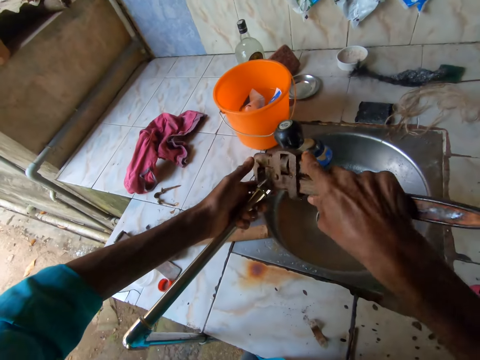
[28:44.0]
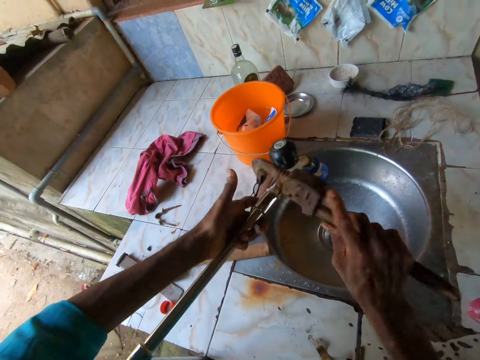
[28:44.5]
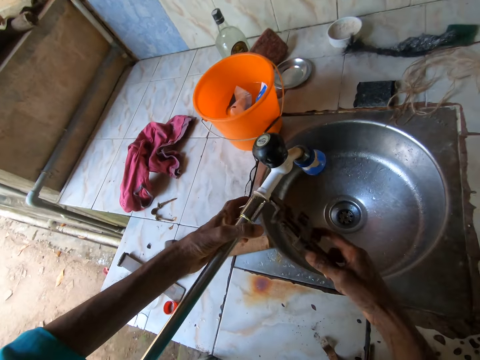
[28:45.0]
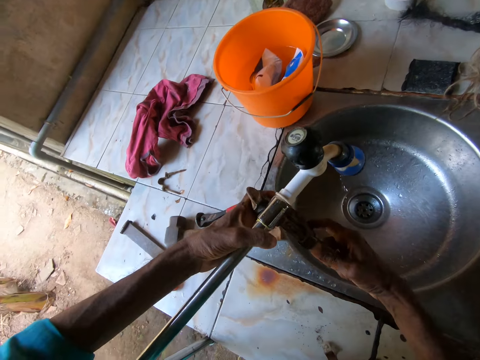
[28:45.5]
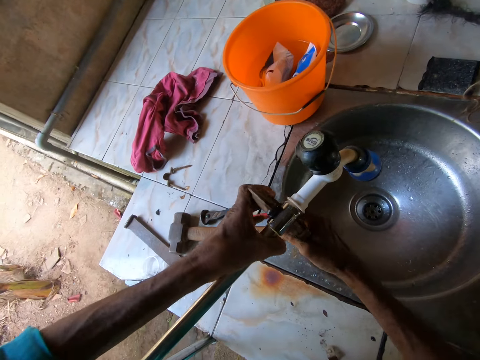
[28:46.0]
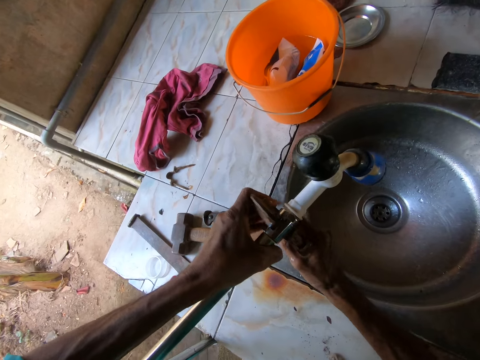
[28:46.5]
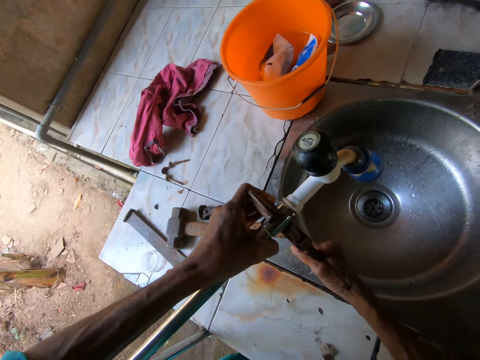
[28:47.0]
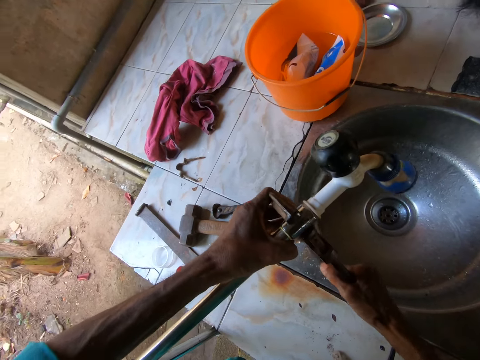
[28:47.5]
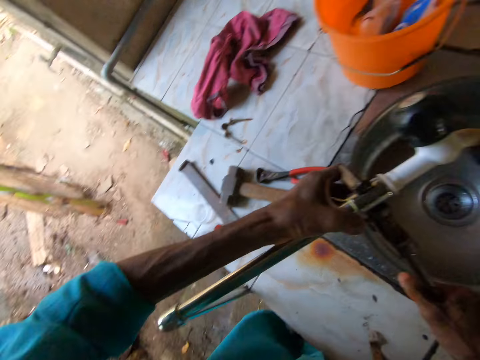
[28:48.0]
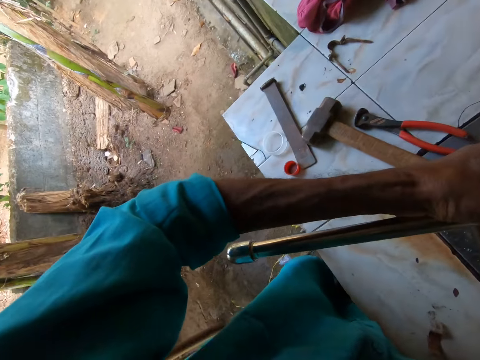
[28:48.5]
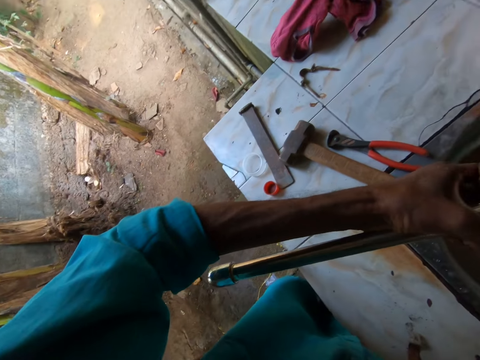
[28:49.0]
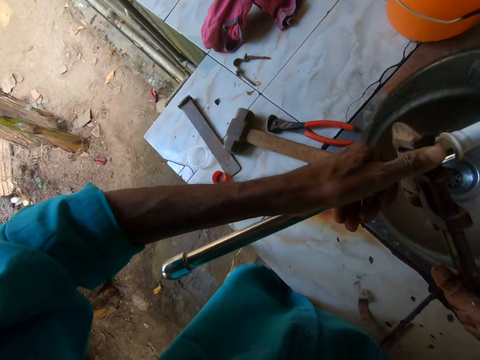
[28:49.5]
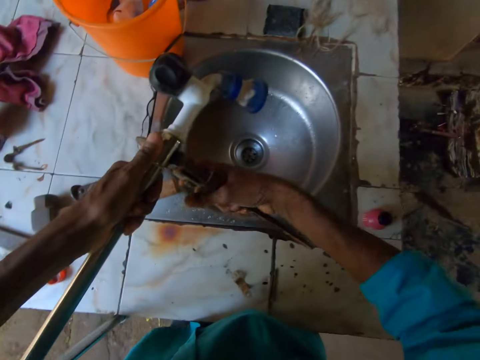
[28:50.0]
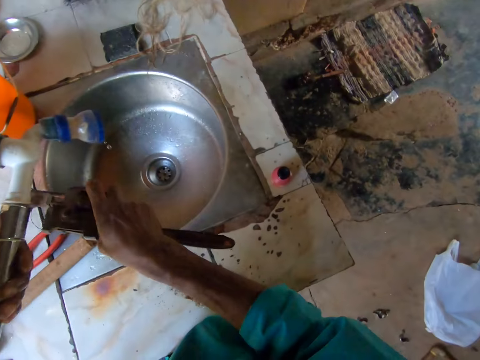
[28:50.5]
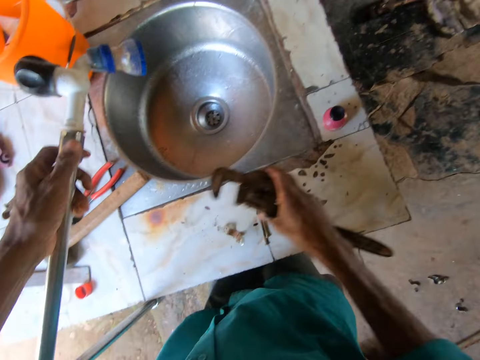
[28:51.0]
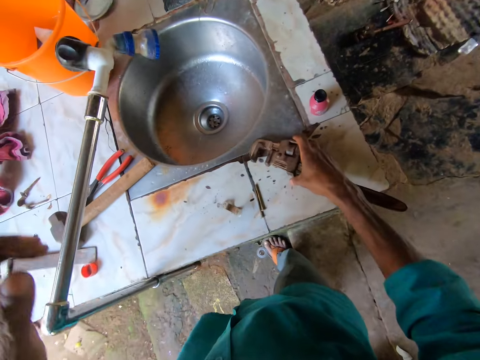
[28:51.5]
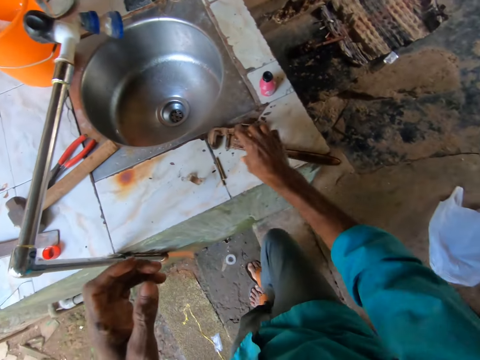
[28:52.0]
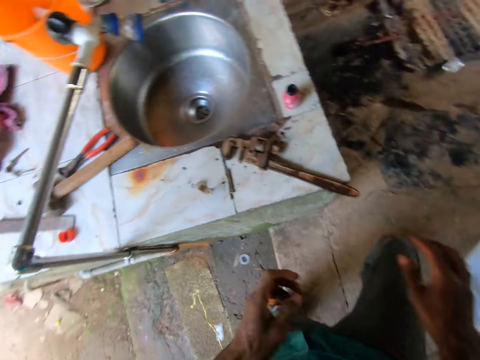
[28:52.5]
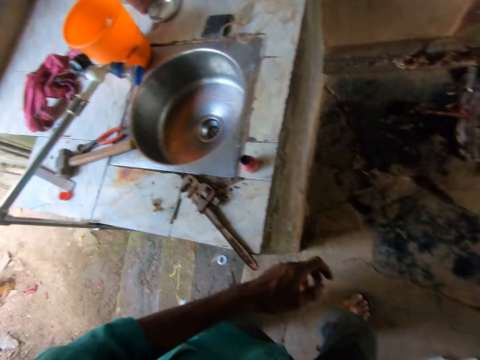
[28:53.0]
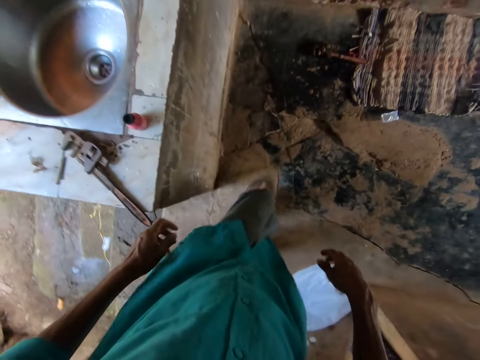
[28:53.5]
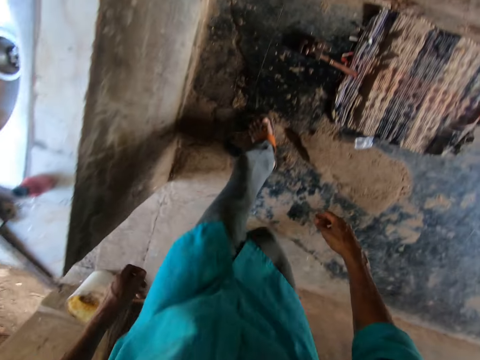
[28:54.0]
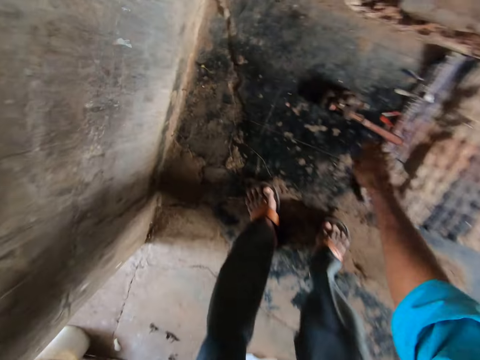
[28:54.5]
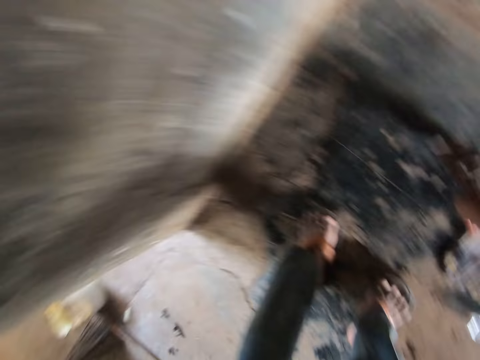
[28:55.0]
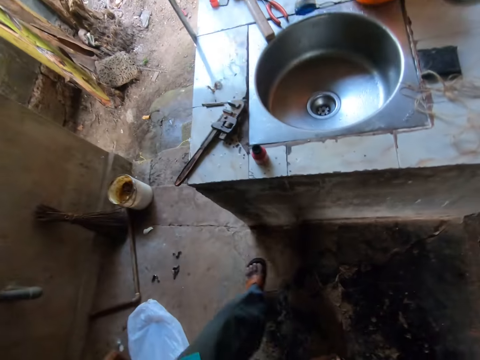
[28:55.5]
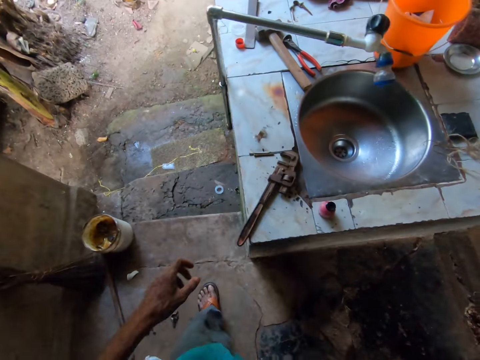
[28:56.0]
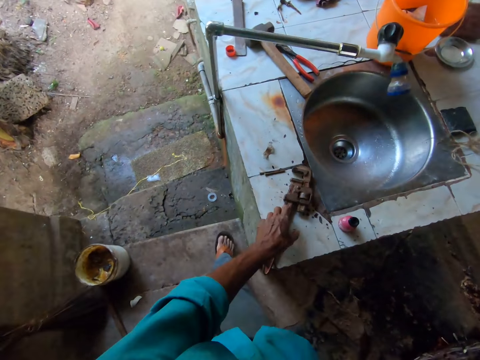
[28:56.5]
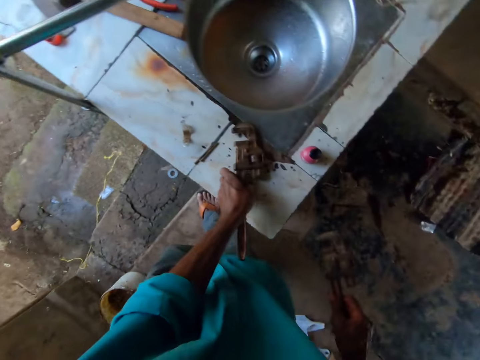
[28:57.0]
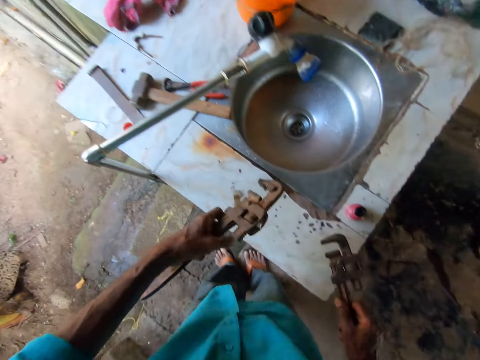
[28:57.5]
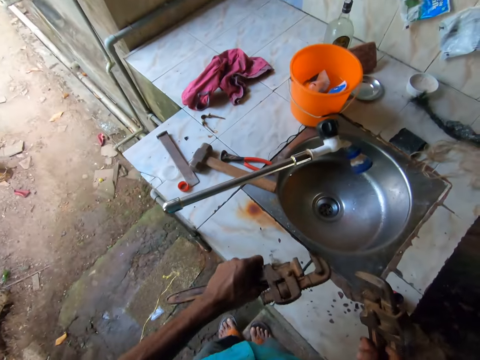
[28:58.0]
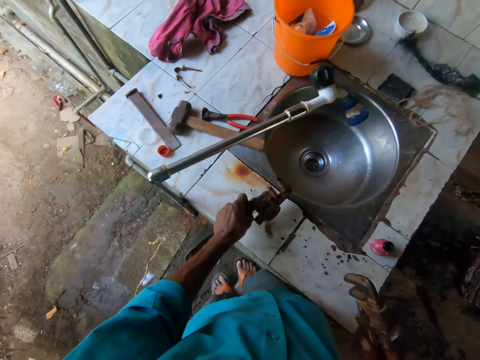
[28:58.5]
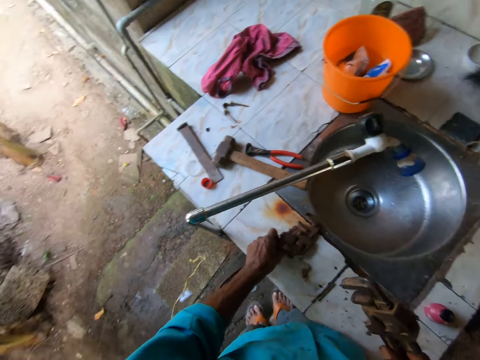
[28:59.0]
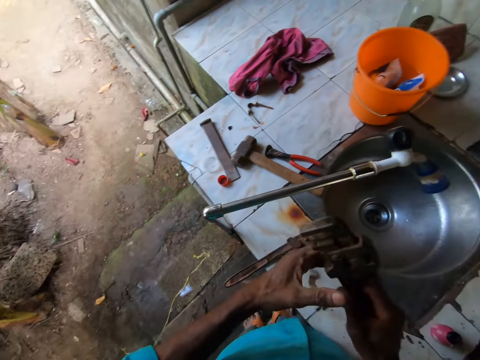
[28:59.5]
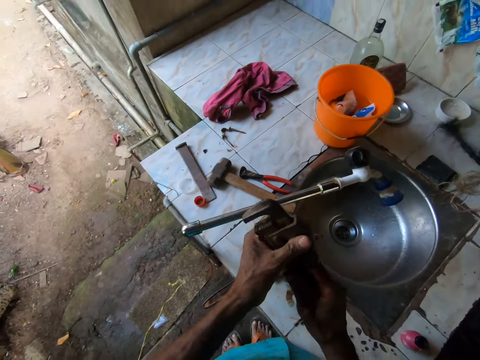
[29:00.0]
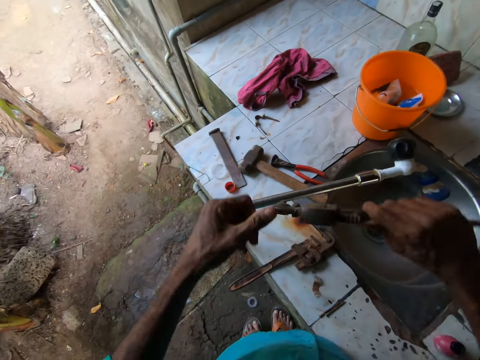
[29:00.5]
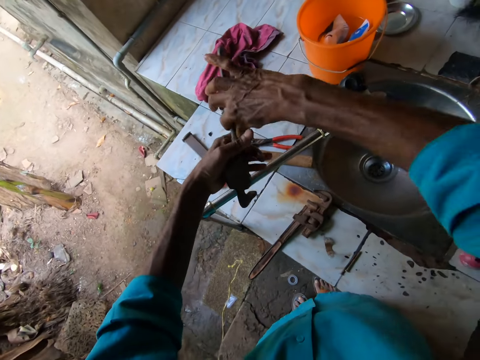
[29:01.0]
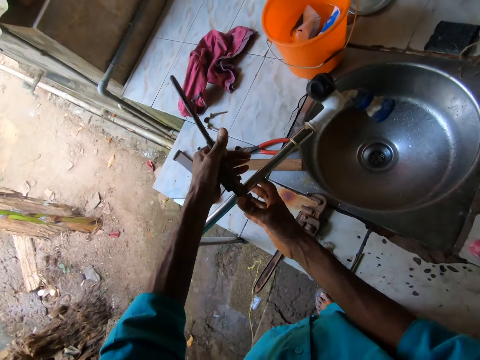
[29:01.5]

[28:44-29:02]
The camera wearer removes the wrench from the tap. He tightens the tap with the wrench. He removes the wrench from the tap. He drops the pipe wrench on the sink top with his right hand. He walks around. He picks up a pipe wrench from the floor with his right hand. He walks around. He picks up the pipe wrench from the sink top with his left hand. He drops the pipe wrench on the sink top with his left hand. He adjusts the pipe wrench with both hands.

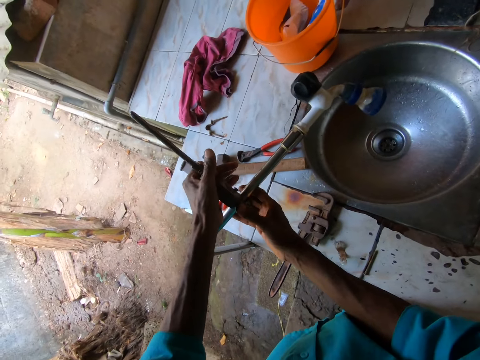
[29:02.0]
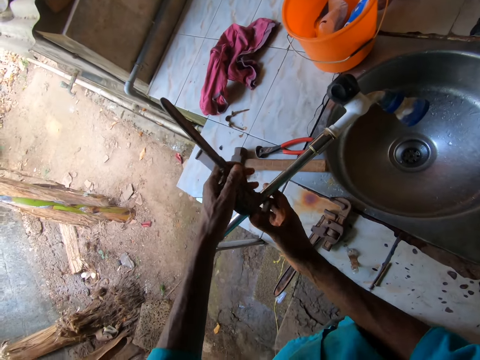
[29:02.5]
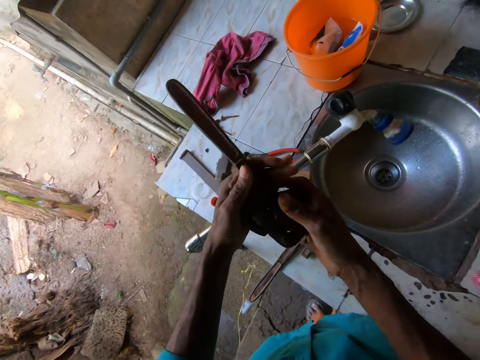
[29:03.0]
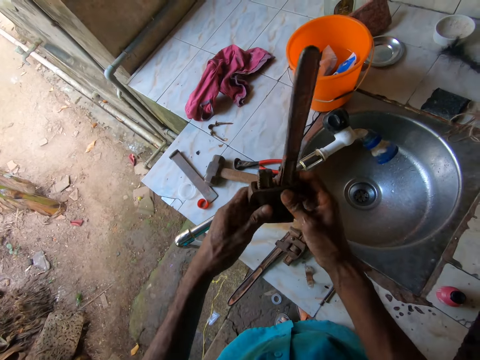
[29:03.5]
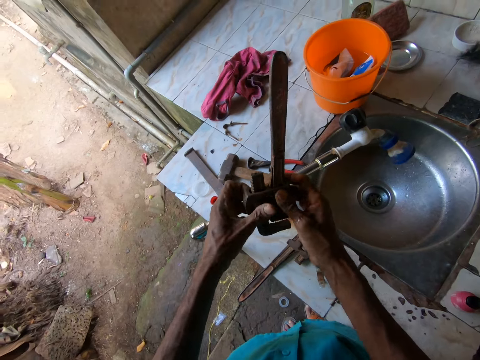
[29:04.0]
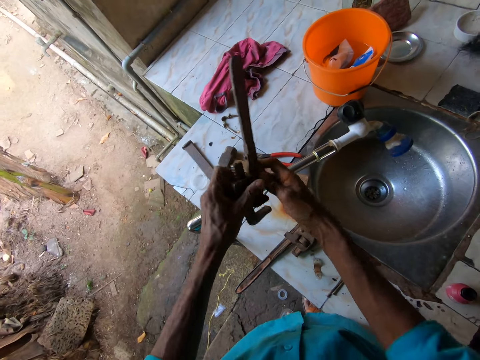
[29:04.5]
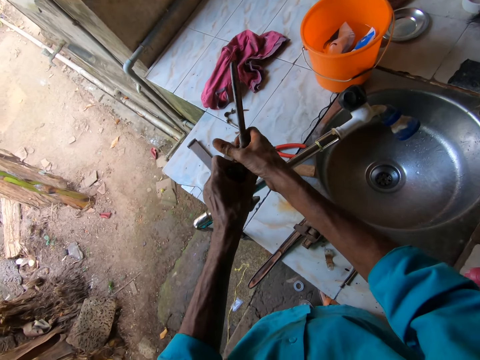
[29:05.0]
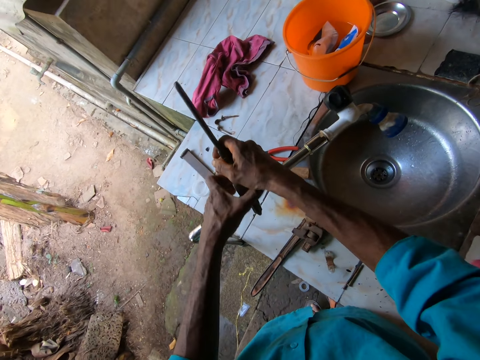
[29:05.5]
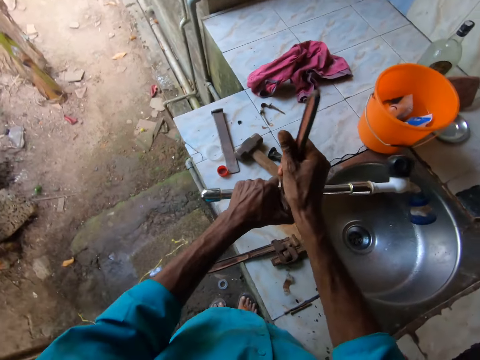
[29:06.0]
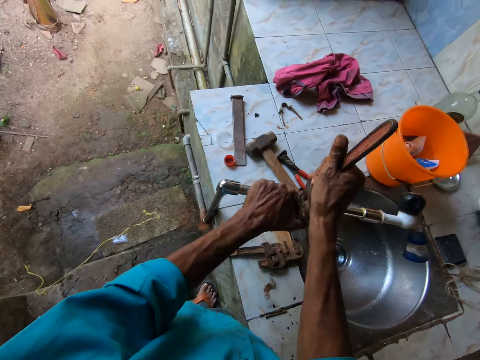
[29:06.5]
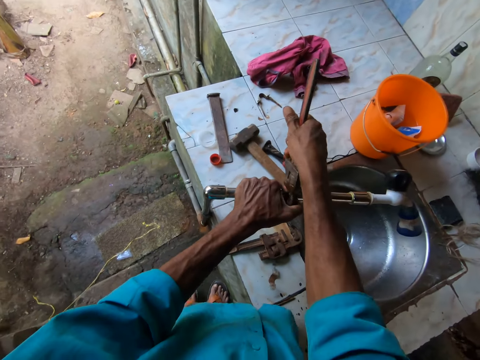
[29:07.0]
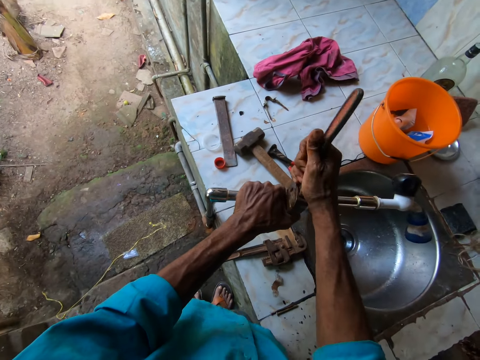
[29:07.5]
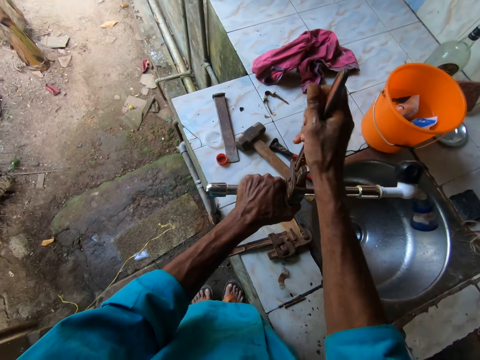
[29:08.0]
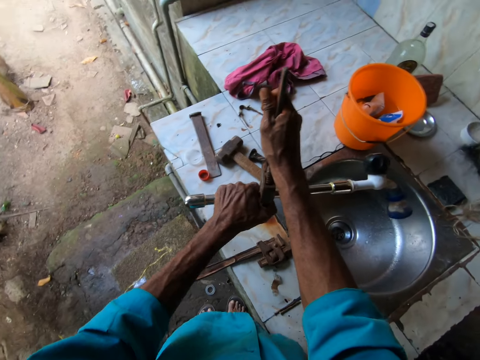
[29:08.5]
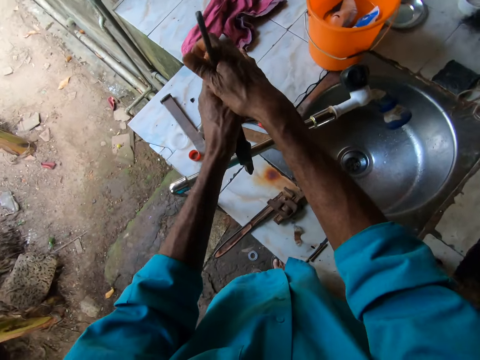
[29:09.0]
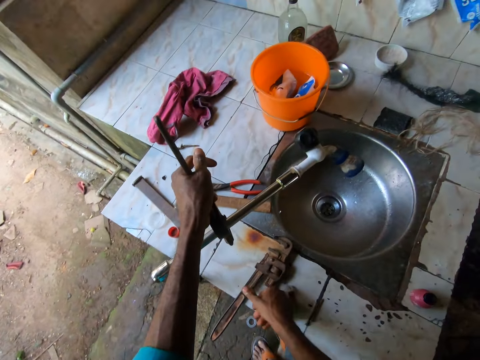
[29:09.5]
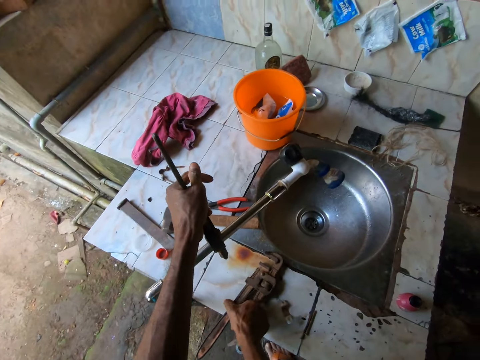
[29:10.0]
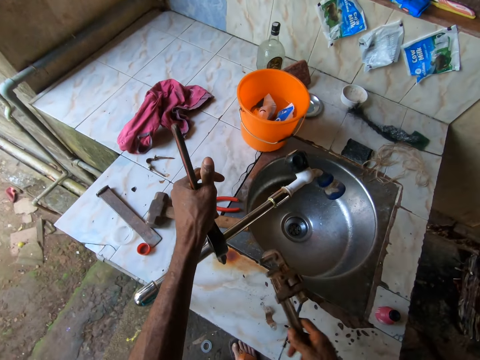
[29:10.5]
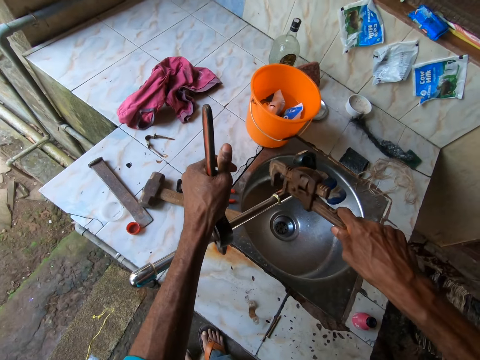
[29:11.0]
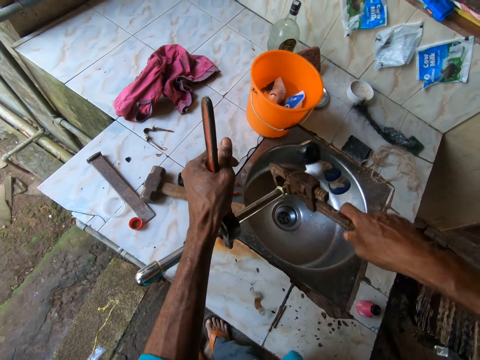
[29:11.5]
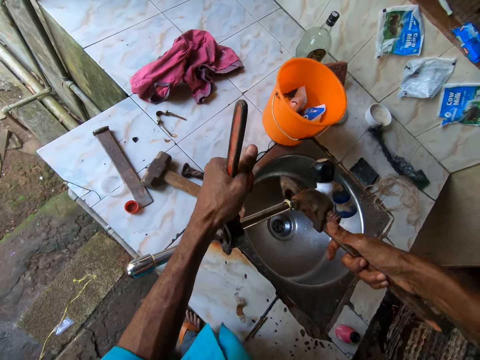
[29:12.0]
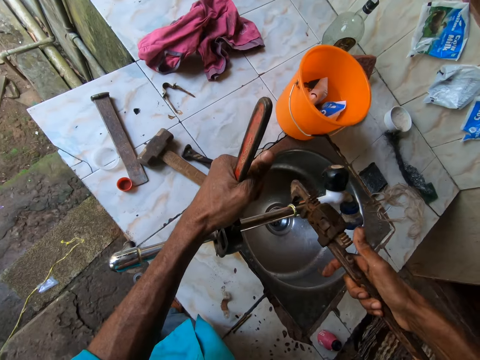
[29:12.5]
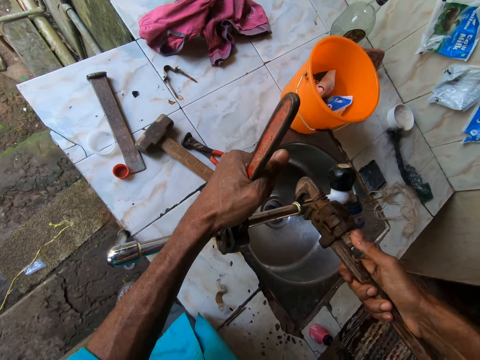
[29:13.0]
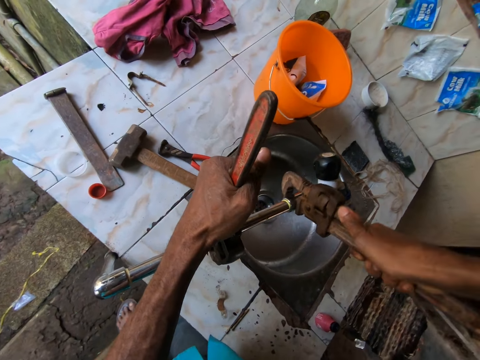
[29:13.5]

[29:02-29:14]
The camera wearer fastens the tap with the wrench. He grips the faucet pipe with the pipe wrench. He adjusts the pipe wrench with both hands. He grips the faucet pipe with the pipe wrench. He tightens the faucet pipe with the pipe wrench in his right hand. He holds the pipe wrench with his left hand. He picks up the pipe wrench from the sink top with his right hand. He grips the faucet neck with the pipe wrench in his right hand. He fastens the tap with the pipe wrench.
